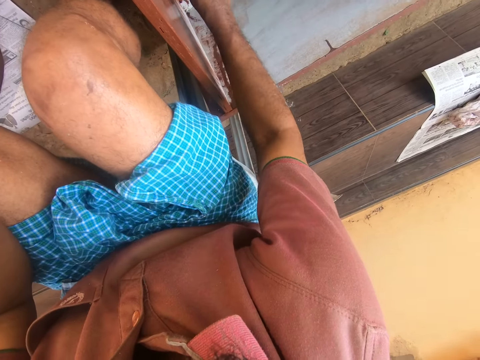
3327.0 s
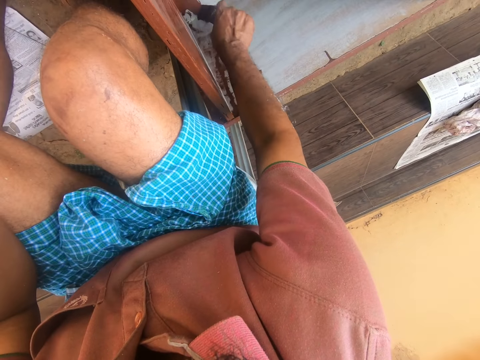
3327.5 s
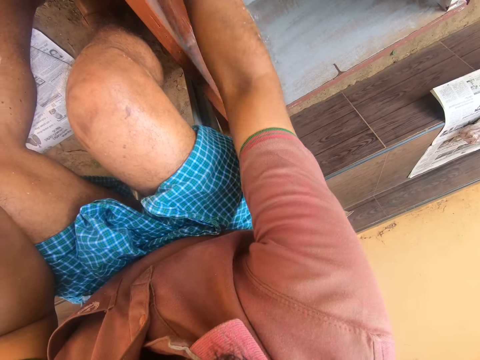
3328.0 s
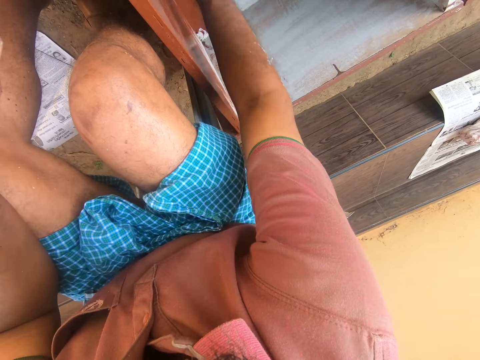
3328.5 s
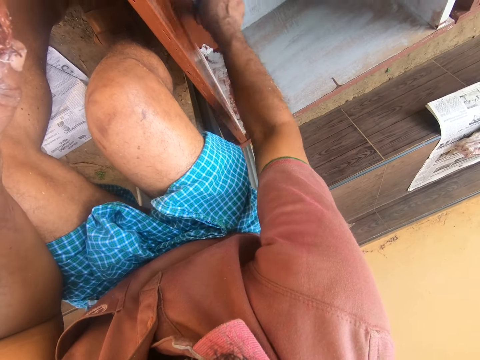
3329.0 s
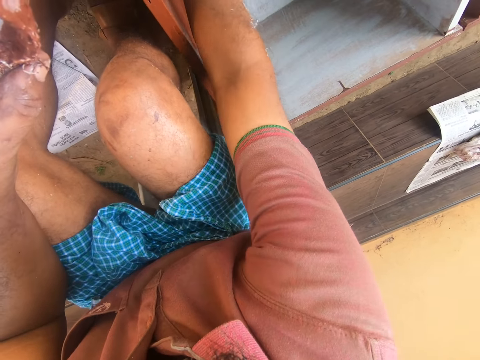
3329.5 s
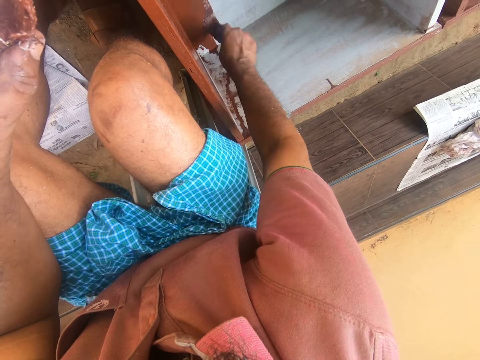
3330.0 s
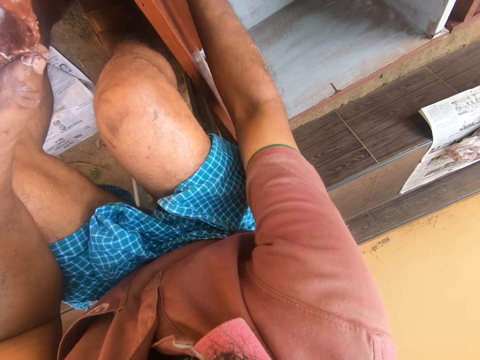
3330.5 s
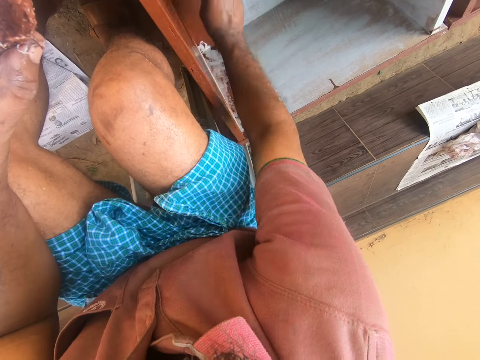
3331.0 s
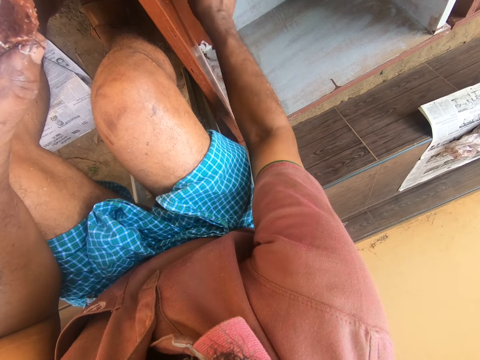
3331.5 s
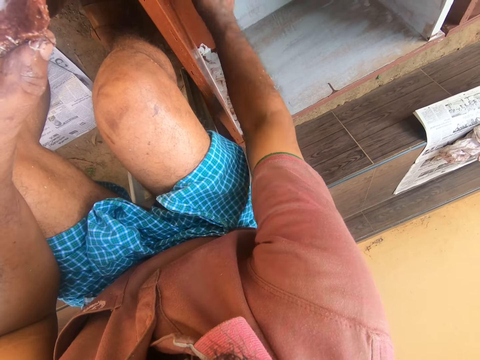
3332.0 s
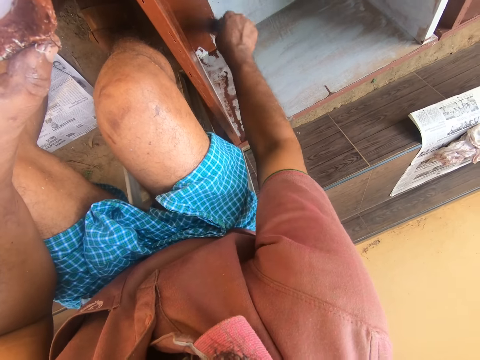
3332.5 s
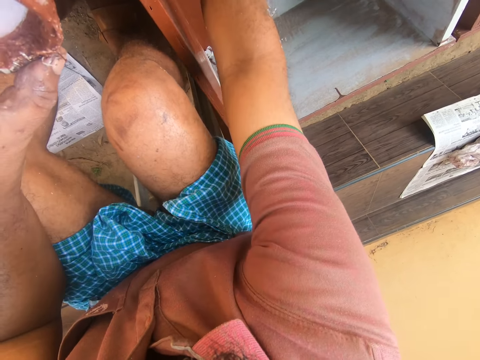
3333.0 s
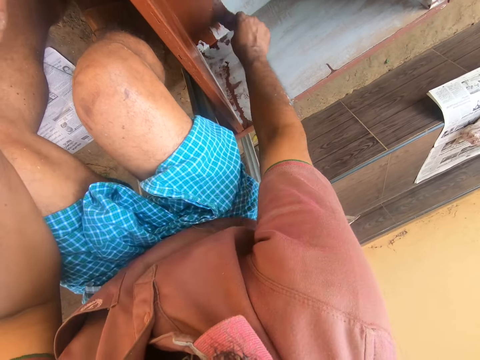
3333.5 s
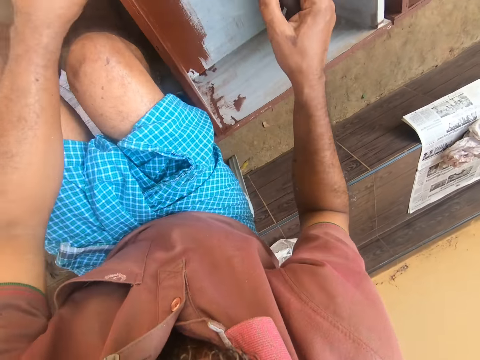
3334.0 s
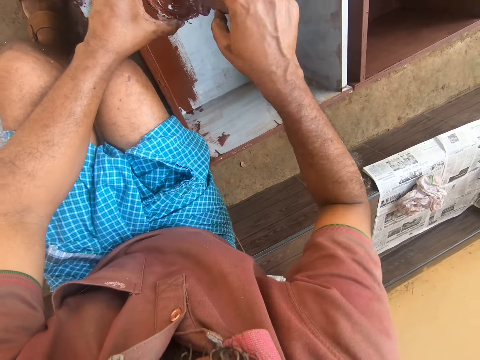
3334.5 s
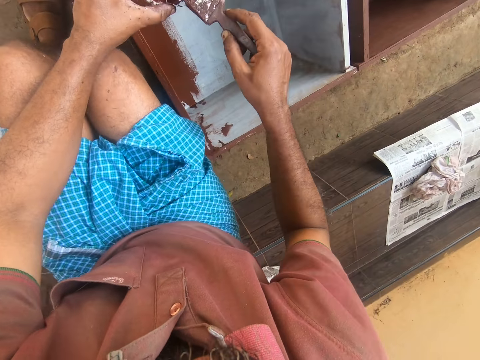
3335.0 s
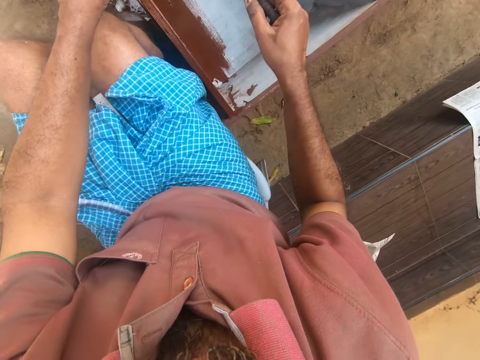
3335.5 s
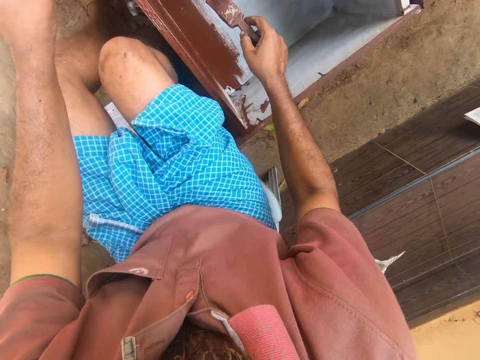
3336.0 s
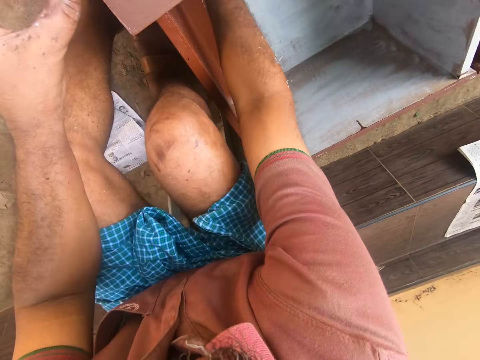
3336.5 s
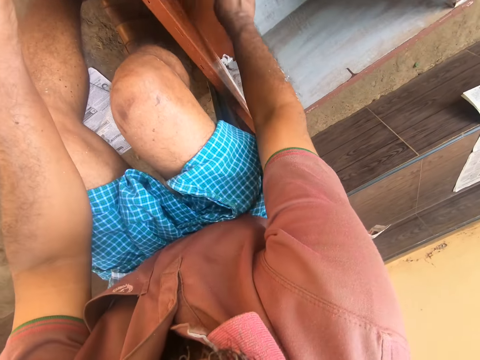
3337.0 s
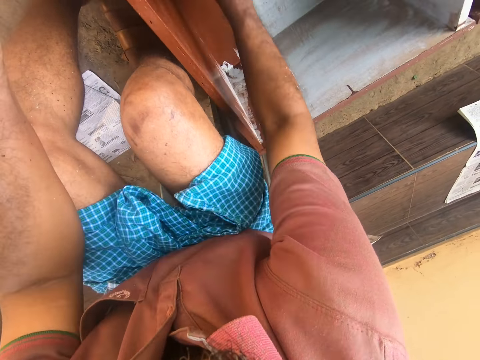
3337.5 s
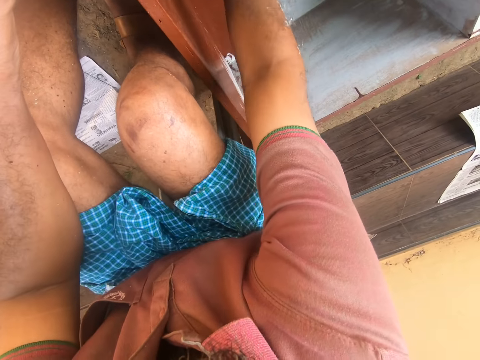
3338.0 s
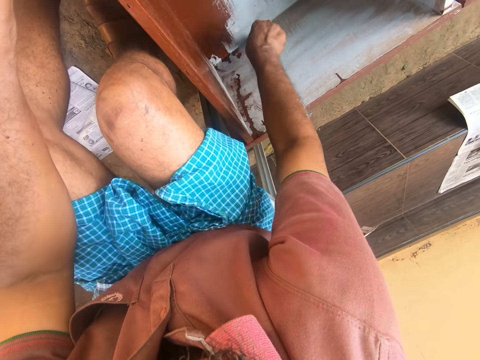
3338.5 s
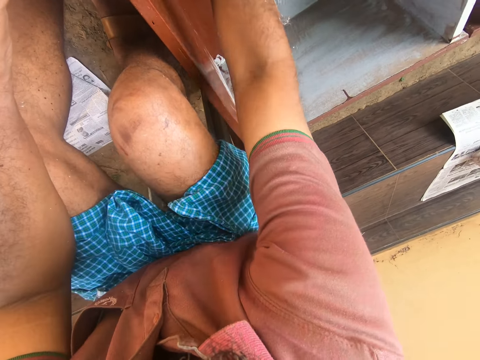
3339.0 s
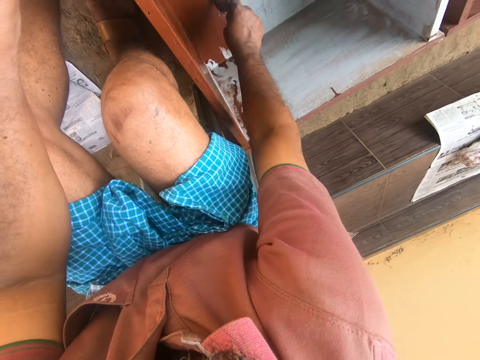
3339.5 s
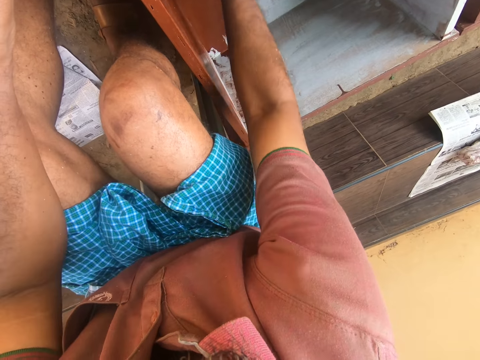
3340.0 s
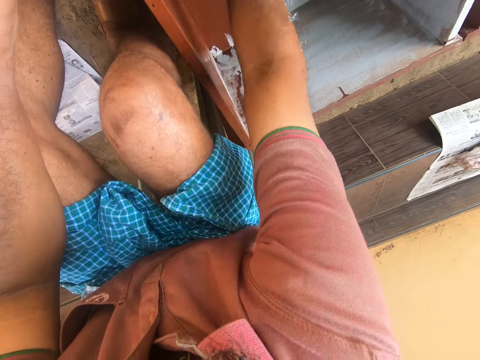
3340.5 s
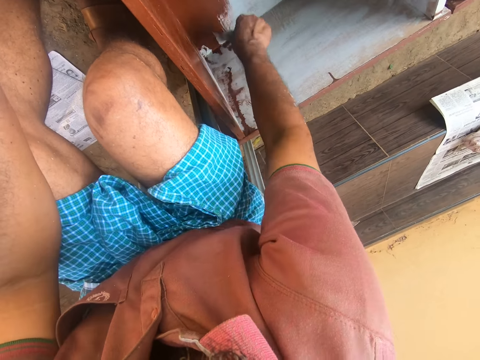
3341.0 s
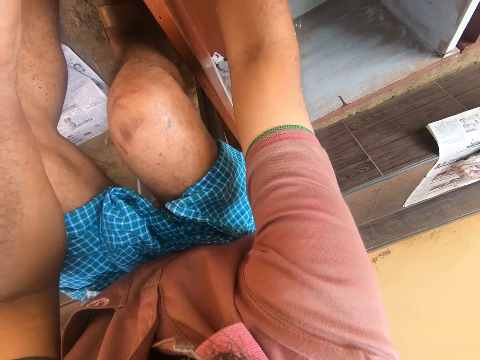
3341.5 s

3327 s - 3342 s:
The camera wearer paints the wooden structure with the paint brush. They dip the paint brush in the can of paint. They remove the paint brush from the can of paint. They wipe the bristles of the paint brush on the can. They paint the wooden structure with the paint brush.

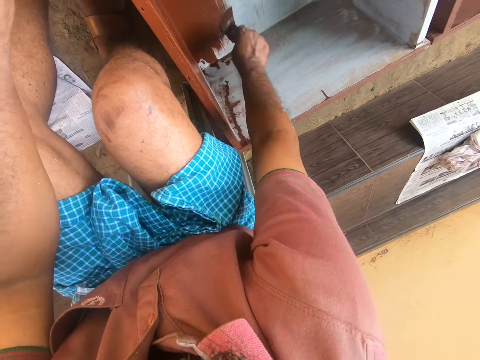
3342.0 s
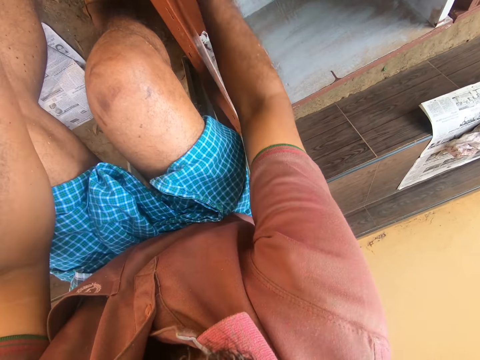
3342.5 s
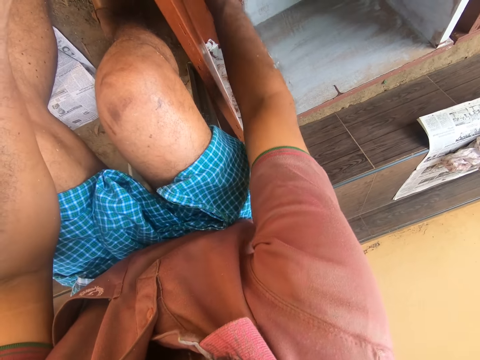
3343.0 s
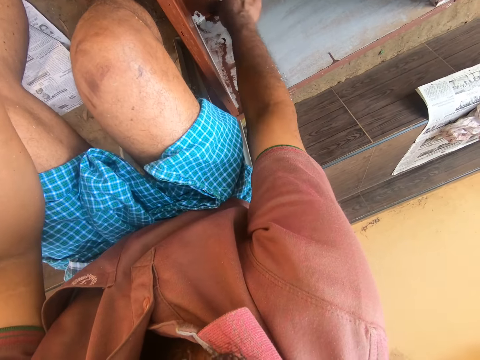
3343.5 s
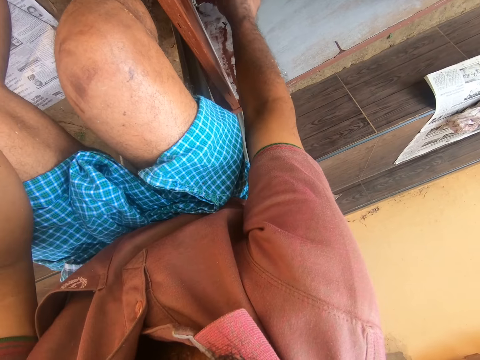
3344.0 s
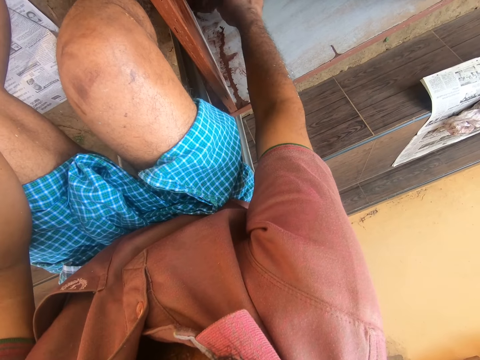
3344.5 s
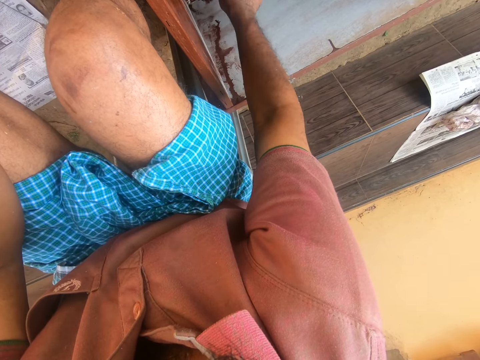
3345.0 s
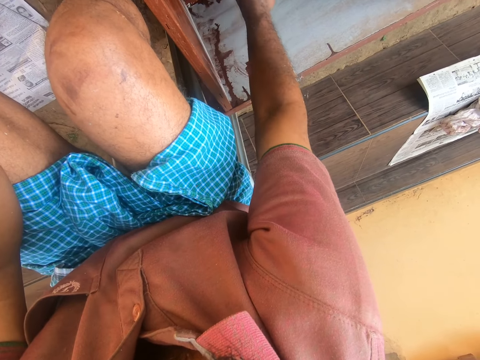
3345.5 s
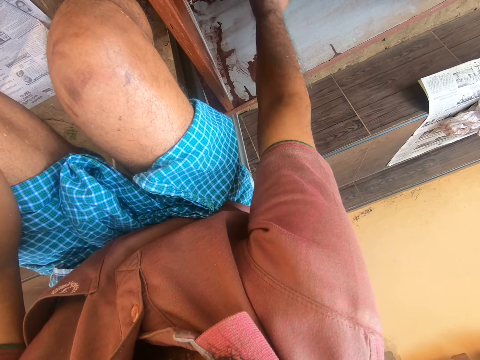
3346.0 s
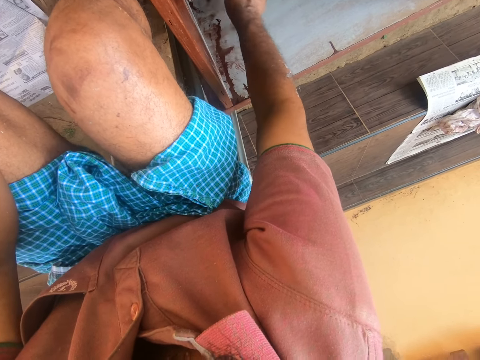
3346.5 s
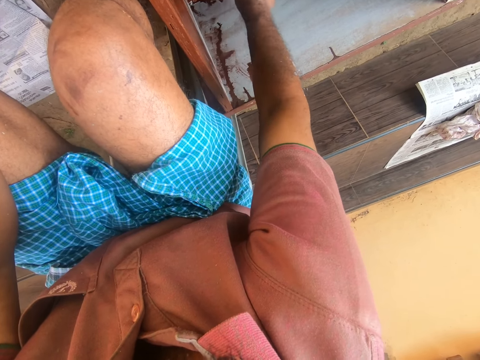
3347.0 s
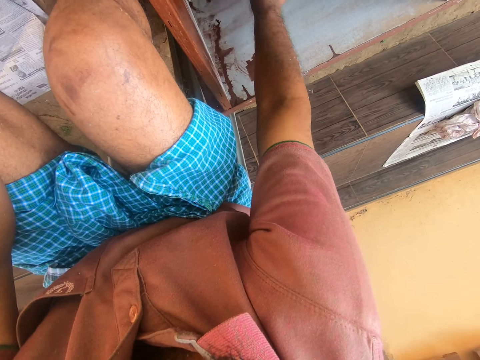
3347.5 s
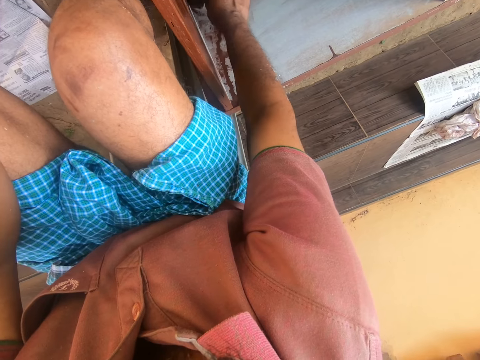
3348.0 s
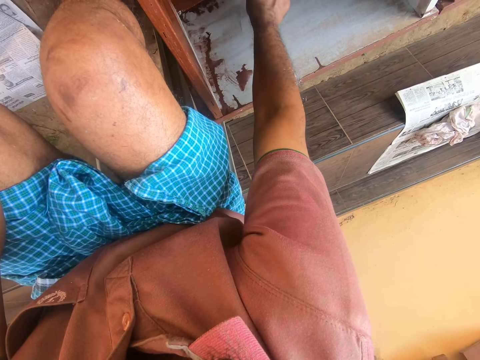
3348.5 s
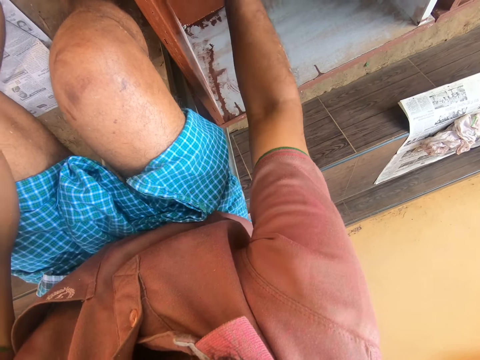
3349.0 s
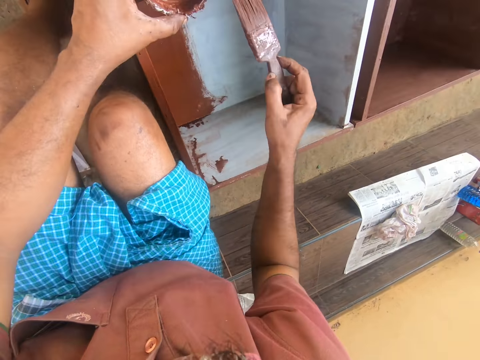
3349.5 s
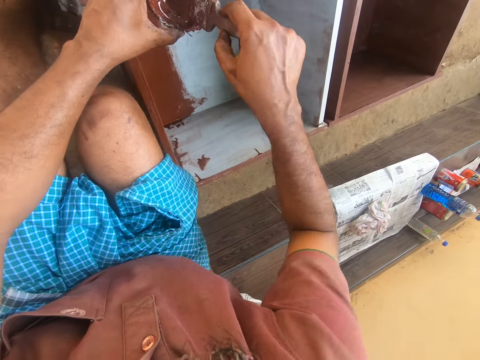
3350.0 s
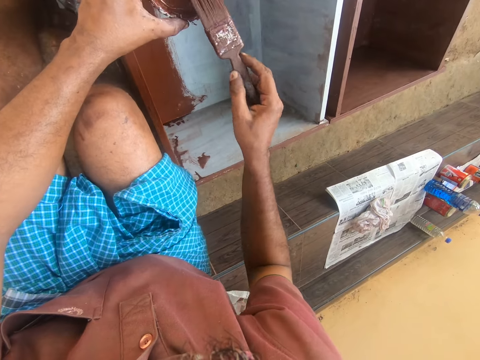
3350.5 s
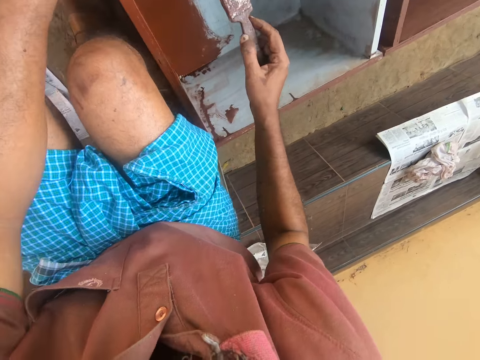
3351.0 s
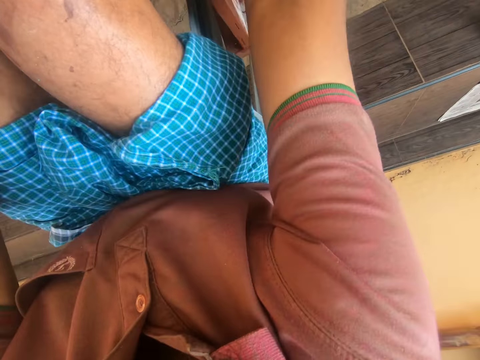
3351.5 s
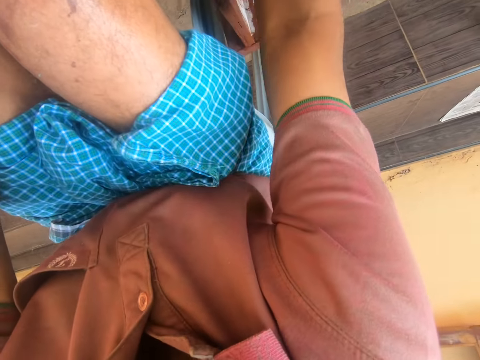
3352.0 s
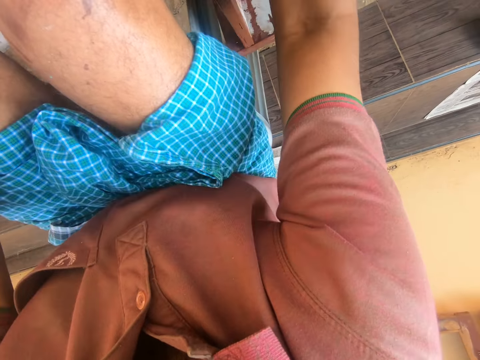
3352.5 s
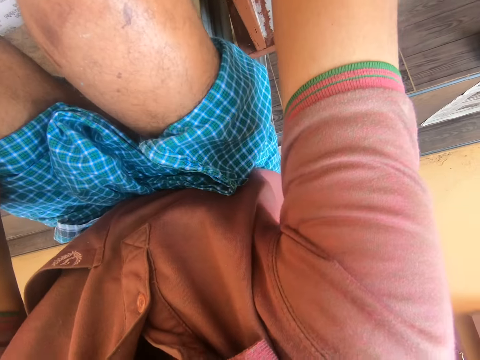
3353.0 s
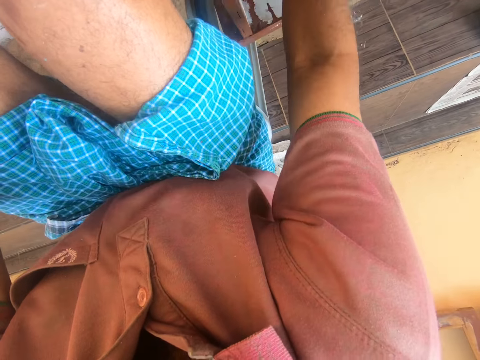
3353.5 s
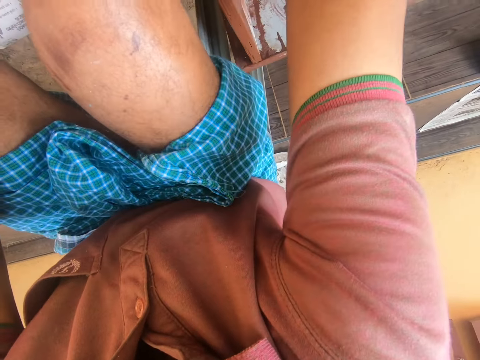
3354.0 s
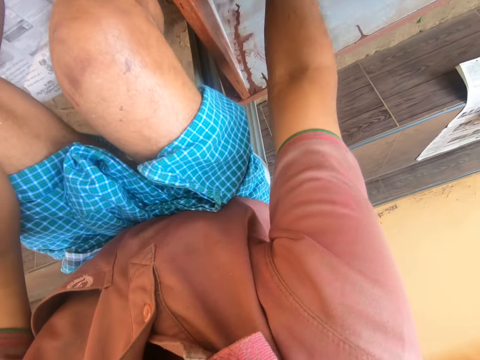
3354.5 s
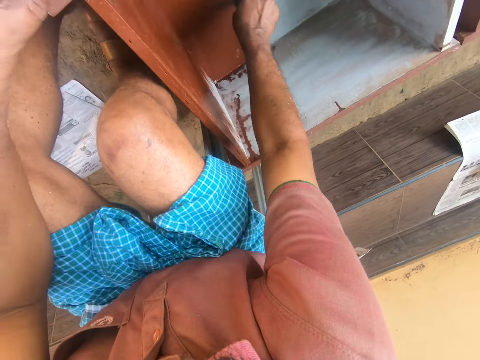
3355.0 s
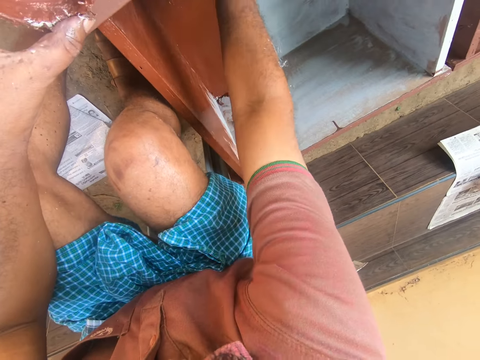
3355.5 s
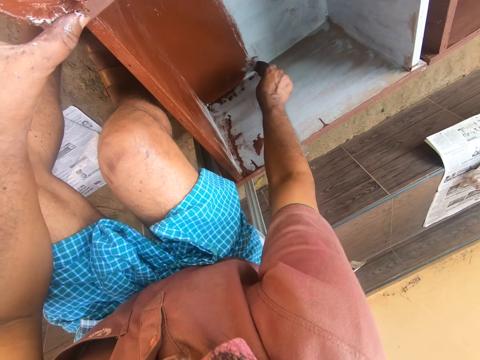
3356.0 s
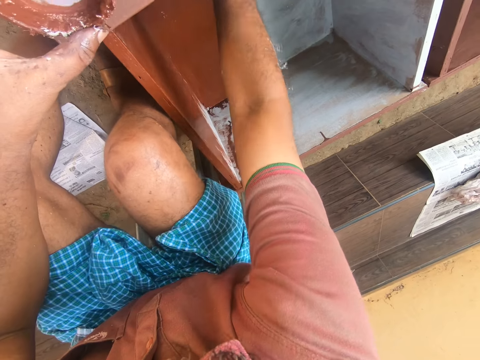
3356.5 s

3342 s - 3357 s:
The camera wearer dips the paint brush in the can of paint. They remove the paint brush from the can of paint. They wipe the bristles of the paint brush on the can. They paint the wooden structure with the paint brush.
